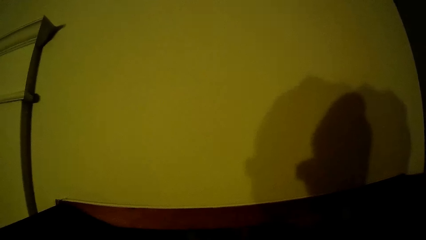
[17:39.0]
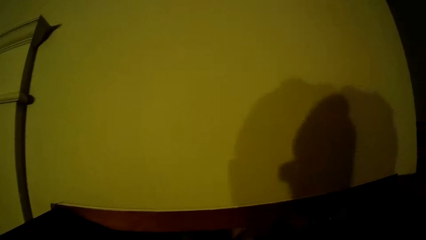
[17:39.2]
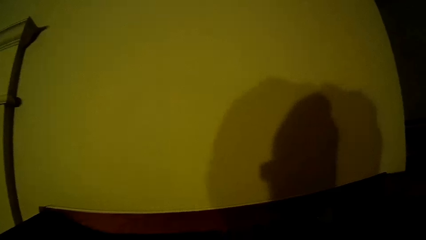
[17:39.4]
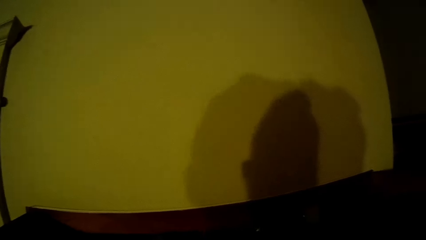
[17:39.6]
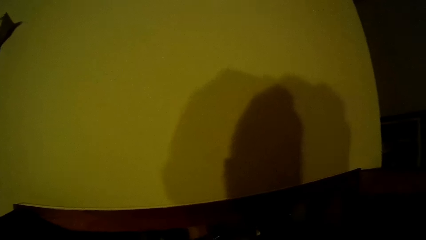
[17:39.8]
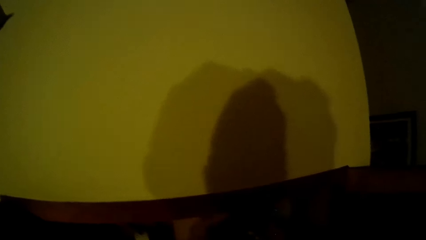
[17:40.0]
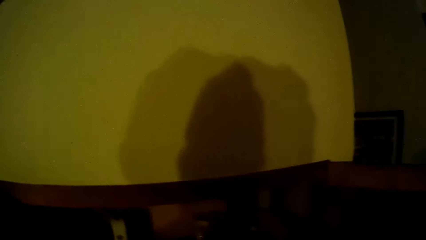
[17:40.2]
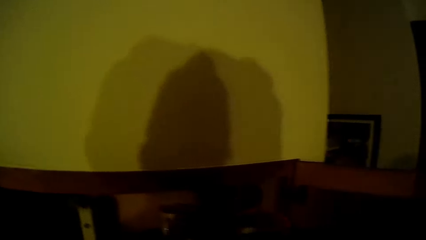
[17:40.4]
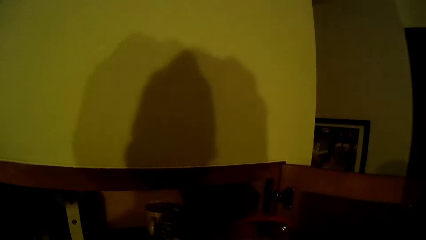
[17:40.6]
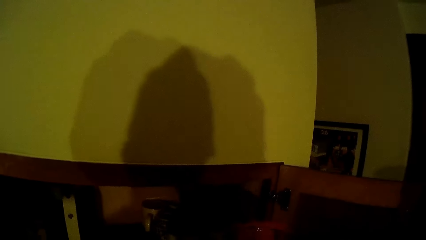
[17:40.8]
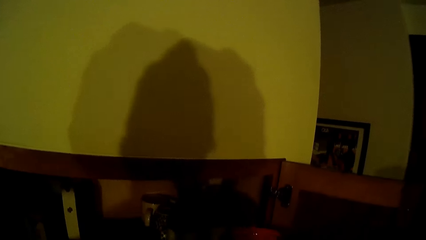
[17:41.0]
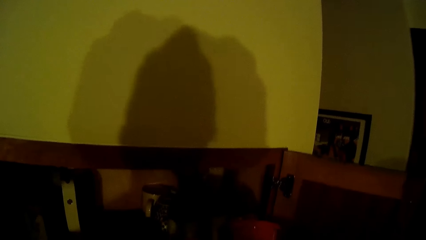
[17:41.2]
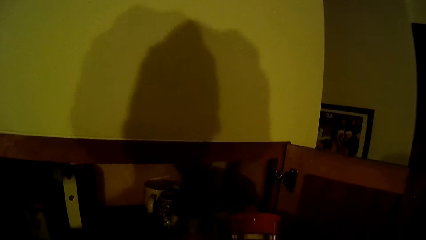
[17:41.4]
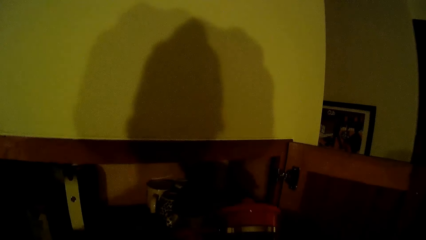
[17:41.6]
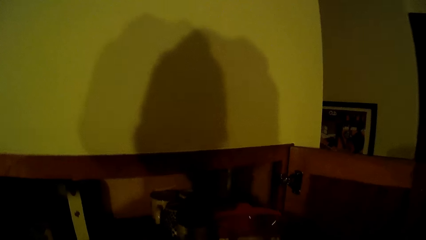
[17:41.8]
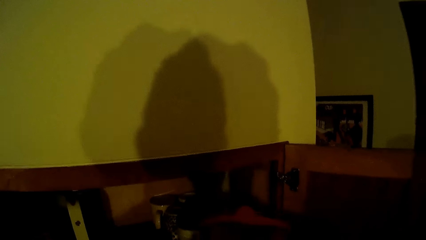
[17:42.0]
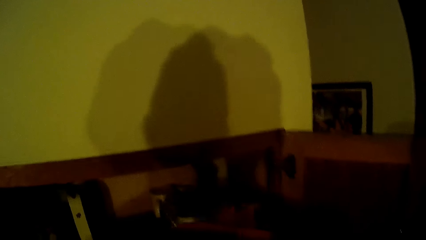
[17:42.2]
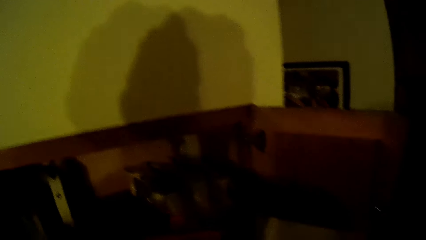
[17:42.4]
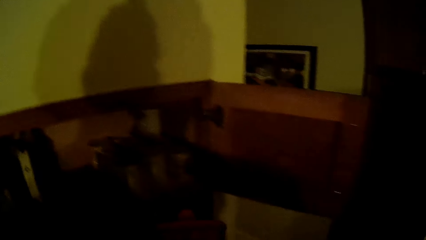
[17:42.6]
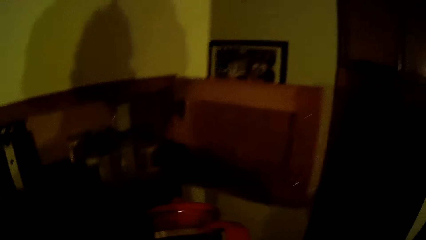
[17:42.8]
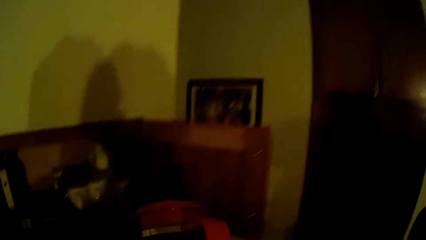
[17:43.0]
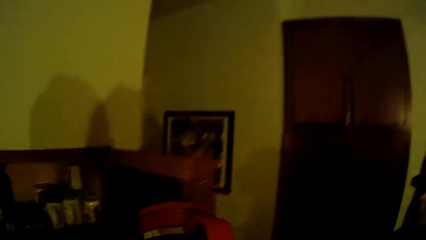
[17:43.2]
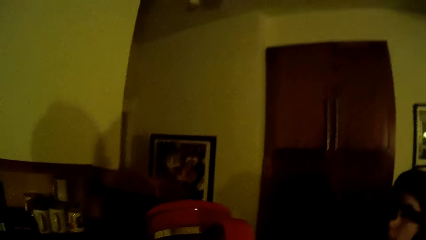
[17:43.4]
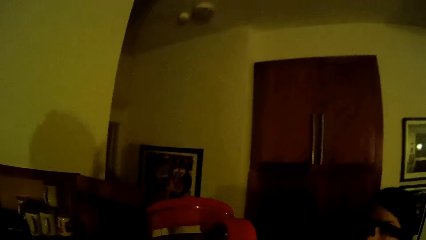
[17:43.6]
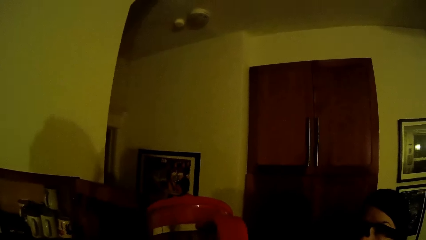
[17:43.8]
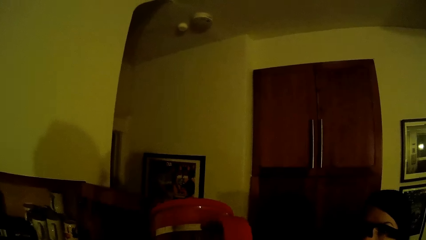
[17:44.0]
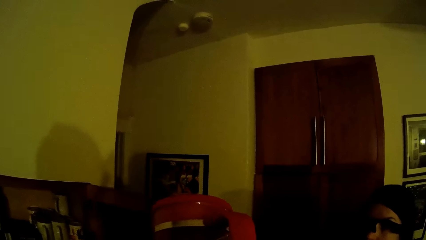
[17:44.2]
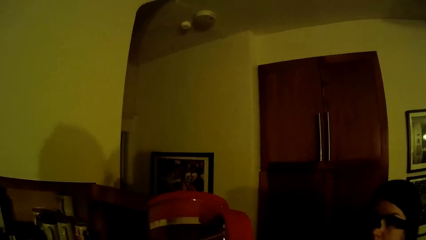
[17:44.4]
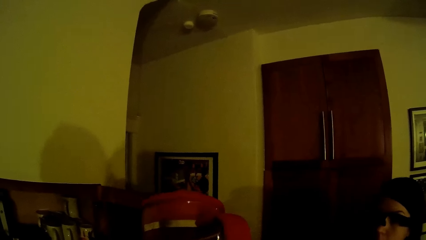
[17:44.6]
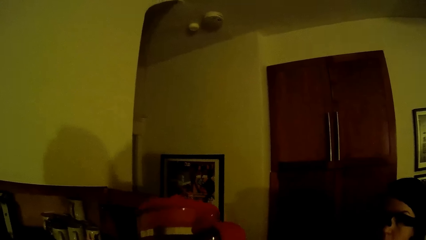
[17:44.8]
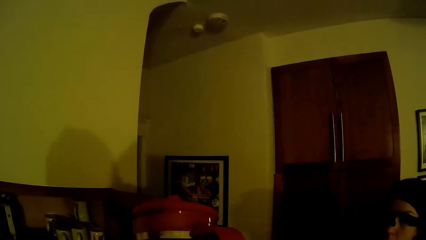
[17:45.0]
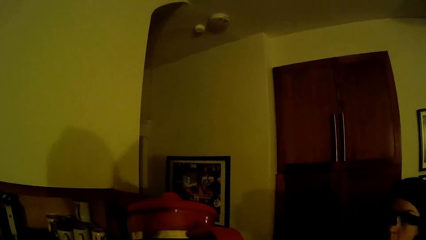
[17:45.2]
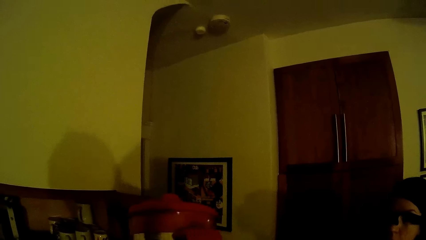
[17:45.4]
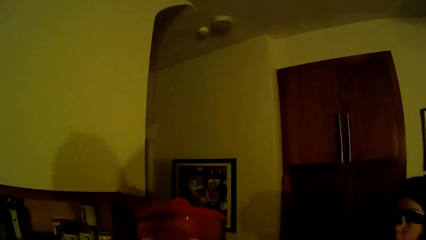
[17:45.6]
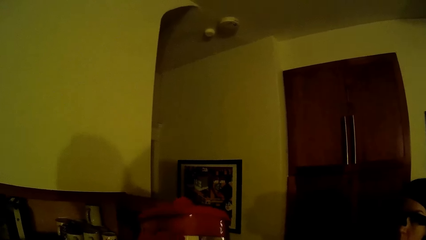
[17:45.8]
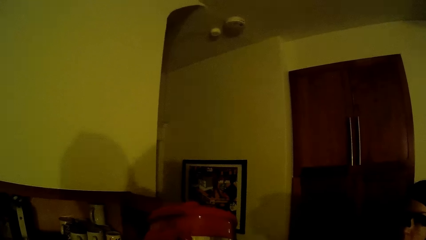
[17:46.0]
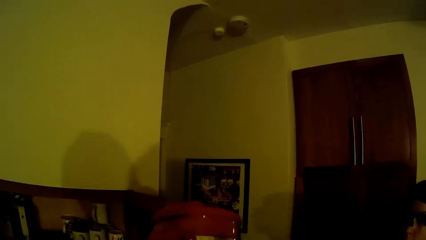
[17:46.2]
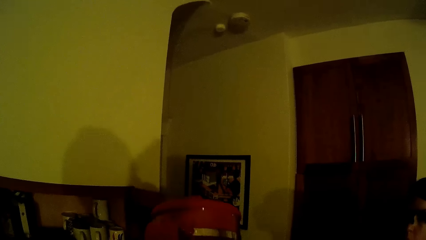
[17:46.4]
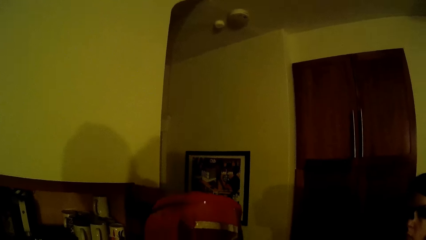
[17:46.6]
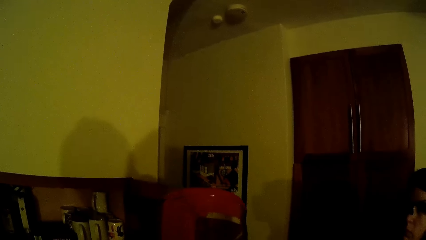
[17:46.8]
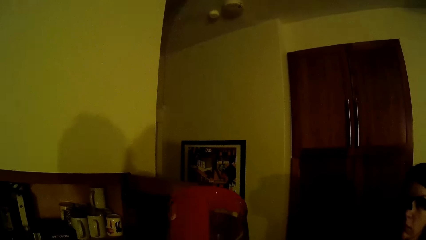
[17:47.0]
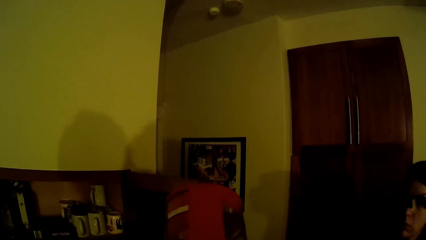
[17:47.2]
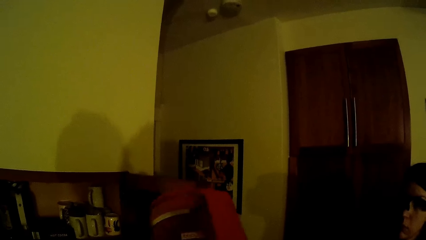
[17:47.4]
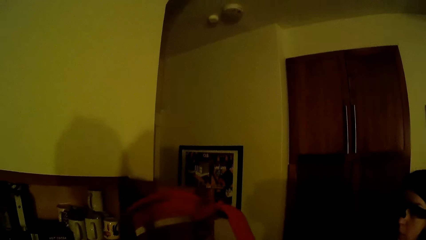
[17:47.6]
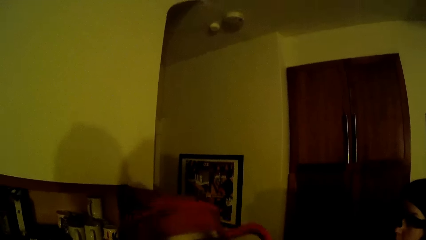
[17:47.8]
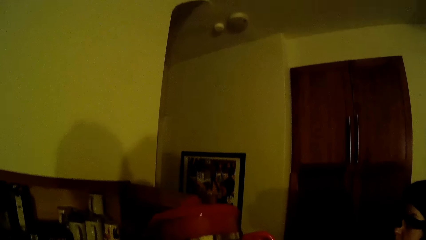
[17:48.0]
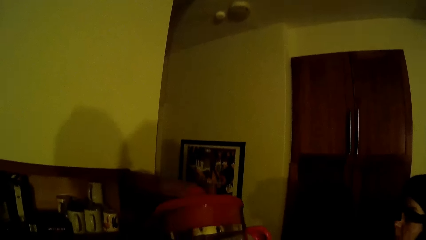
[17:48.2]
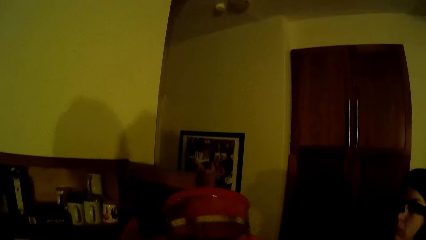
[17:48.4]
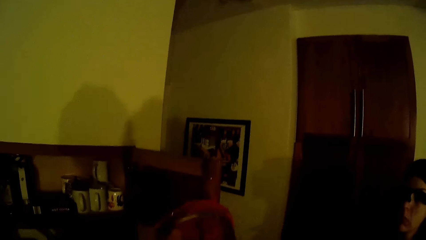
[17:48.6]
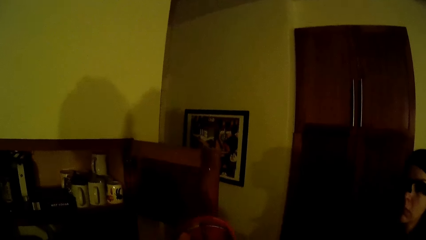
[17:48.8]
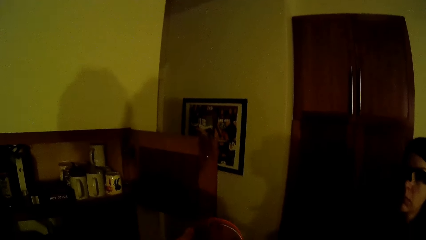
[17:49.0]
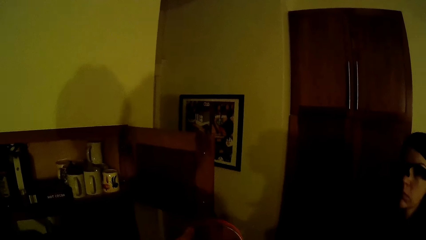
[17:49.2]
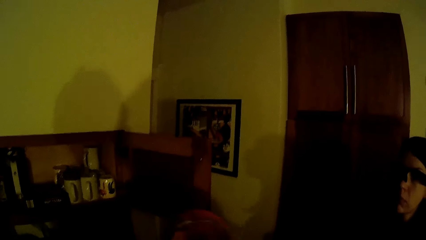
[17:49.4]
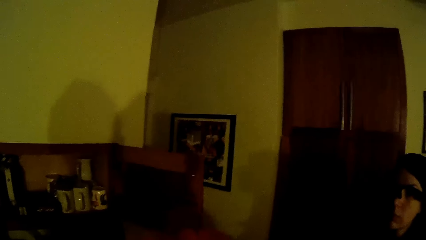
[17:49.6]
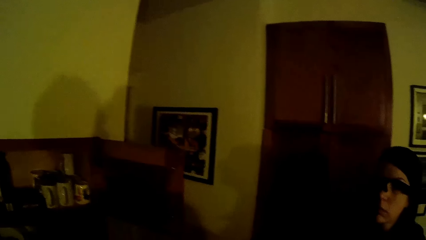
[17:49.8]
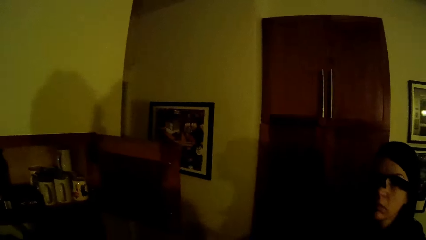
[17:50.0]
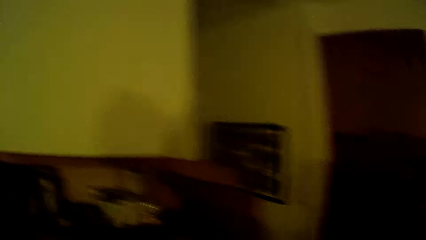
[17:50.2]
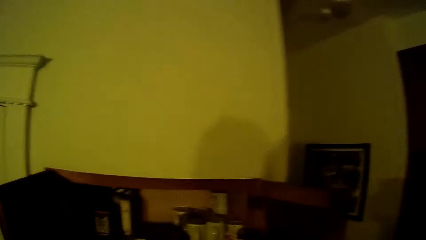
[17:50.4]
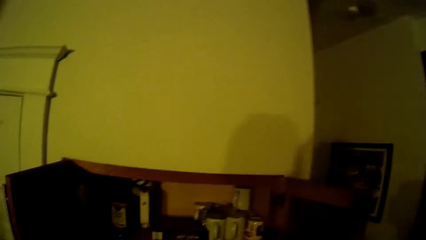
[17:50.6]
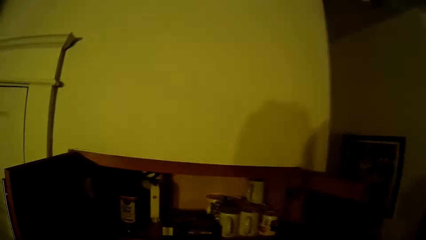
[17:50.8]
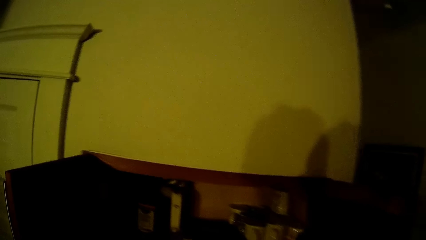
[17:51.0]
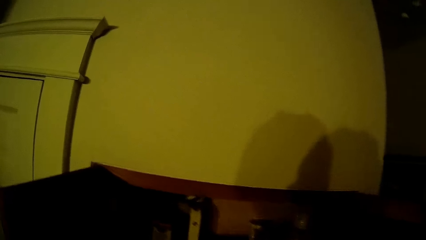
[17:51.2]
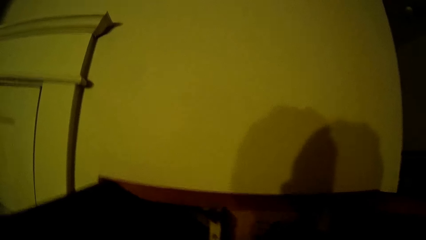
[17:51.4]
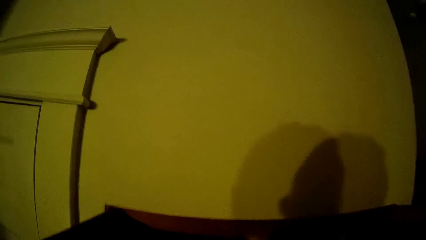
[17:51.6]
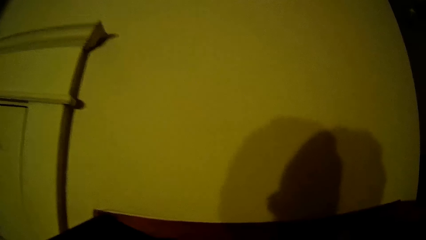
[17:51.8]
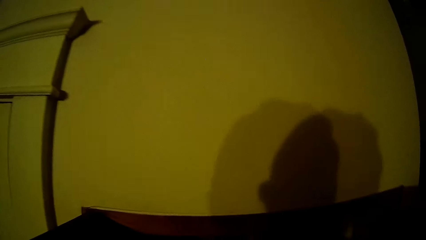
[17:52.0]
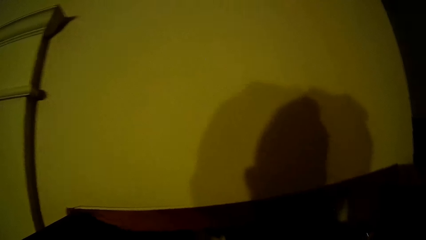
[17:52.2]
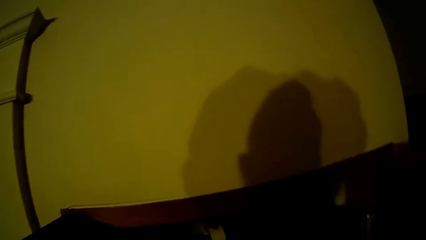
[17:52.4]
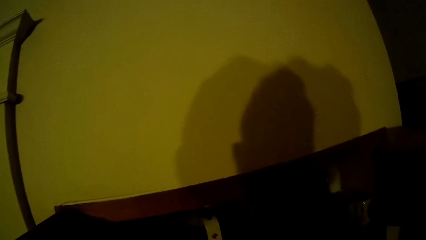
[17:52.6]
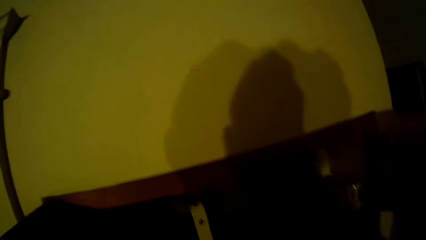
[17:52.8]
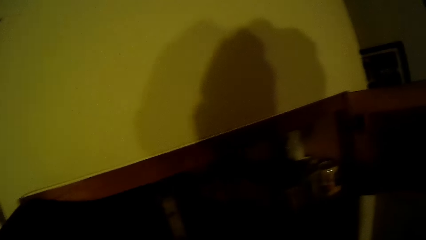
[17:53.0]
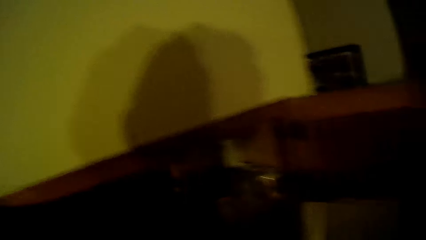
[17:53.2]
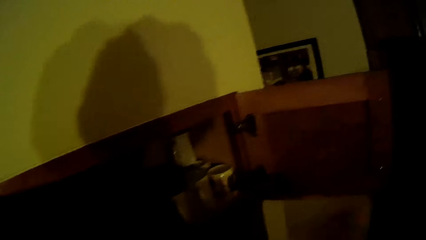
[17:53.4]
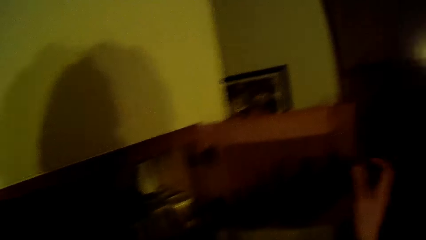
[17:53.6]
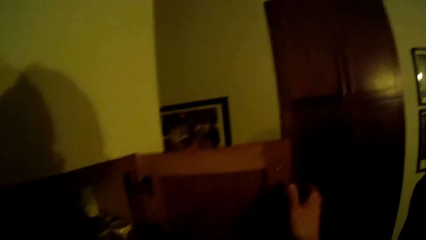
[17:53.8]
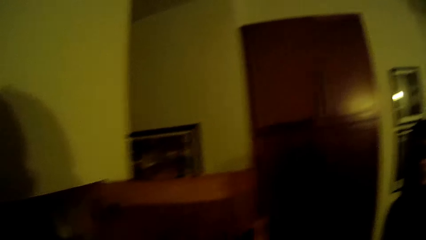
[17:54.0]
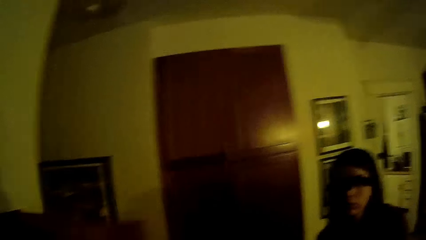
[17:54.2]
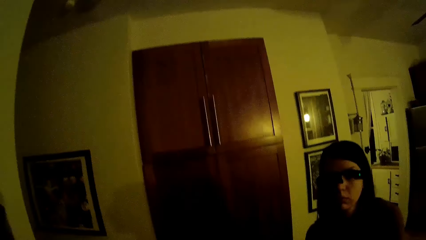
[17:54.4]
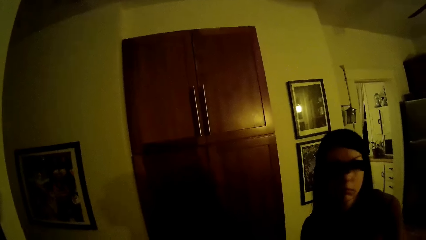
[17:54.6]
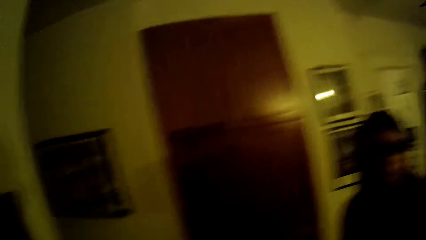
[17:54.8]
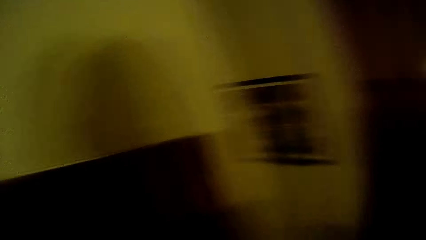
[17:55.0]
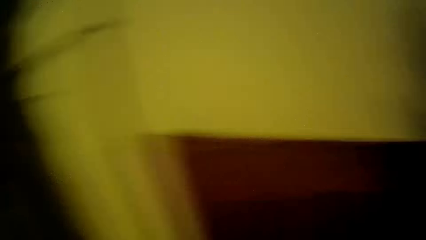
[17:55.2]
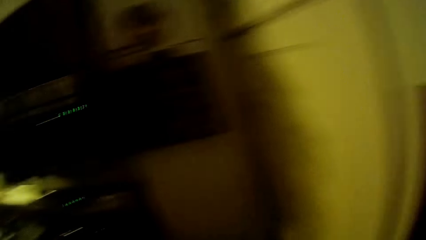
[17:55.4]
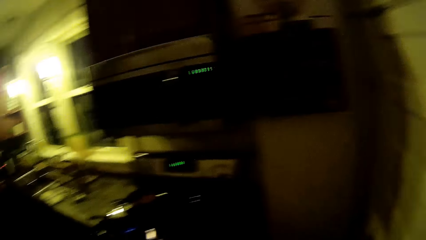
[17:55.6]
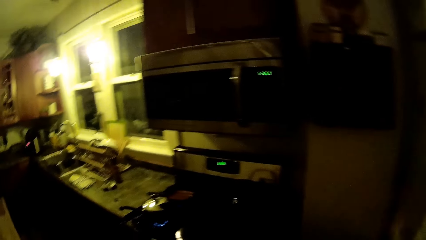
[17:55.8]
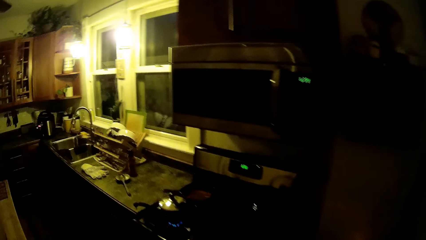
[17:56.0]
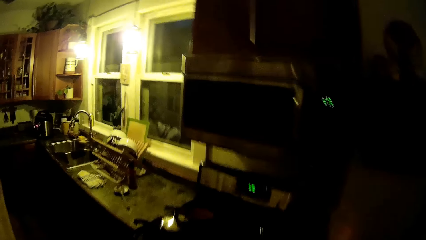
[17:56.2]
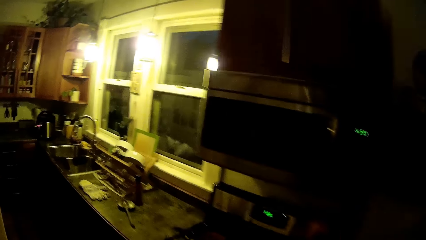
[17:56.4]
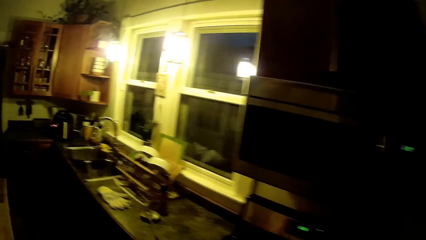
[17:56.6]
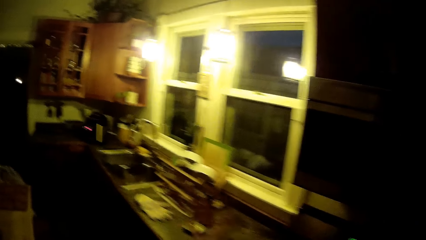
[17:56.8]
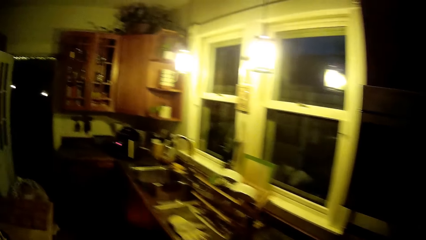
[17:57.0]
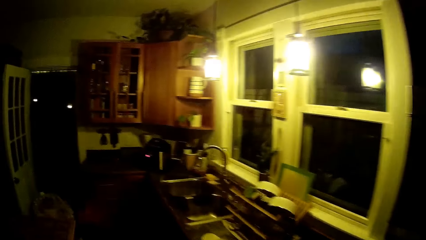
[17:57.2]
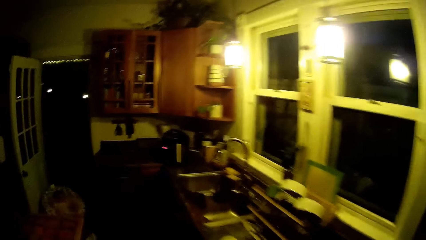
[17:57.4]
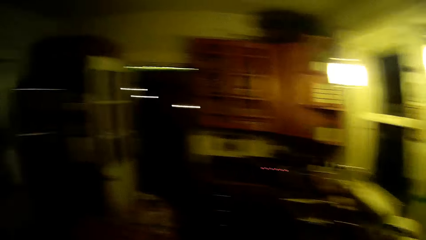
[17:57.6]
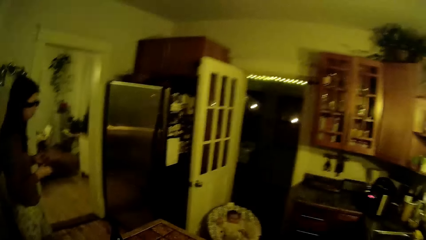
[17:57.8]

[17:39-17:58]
The camera wearer picks up a flask from the kitchen cabinet with his right hand. He arranges the utensils in the cabinet. He holds the flask with both hands. He puts the flask in the kitchen cabinet with his right hand. He closes the kitchen cabinet with both hands. A man talks to the camera wearer. The camera wearer walks around the kitchen.
